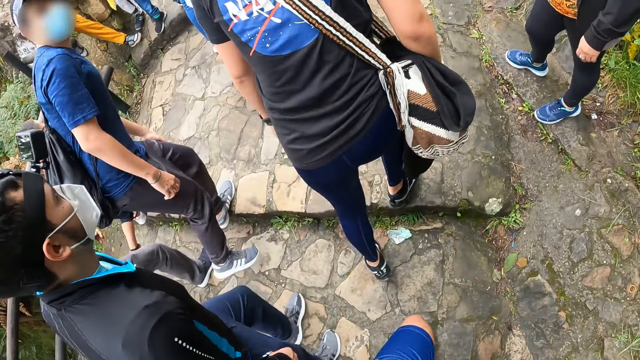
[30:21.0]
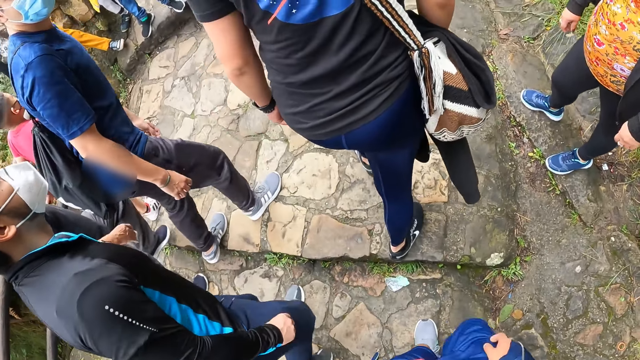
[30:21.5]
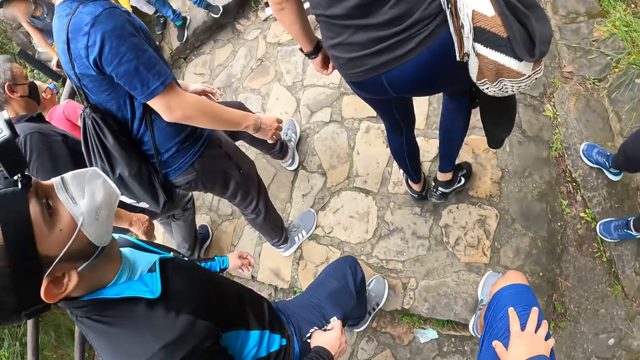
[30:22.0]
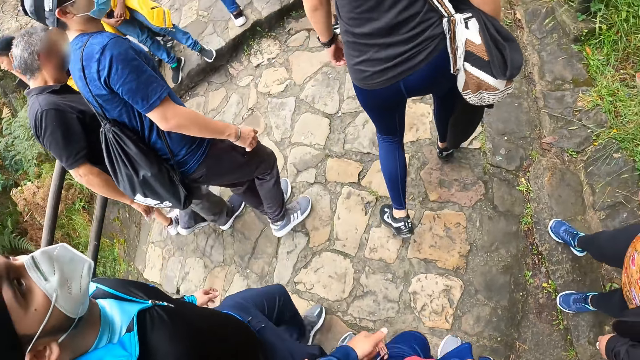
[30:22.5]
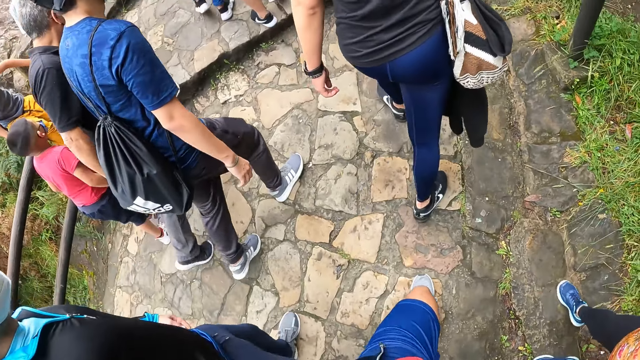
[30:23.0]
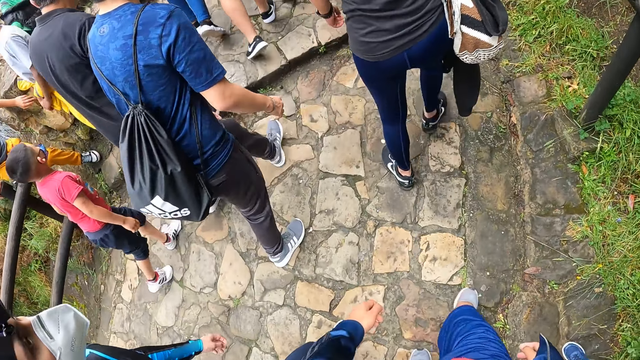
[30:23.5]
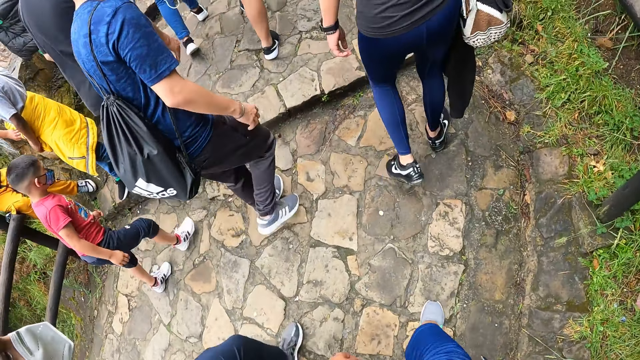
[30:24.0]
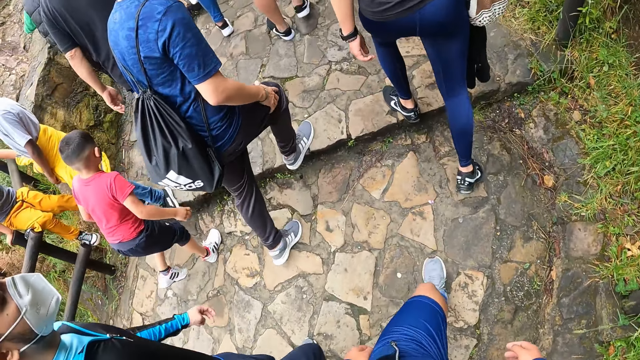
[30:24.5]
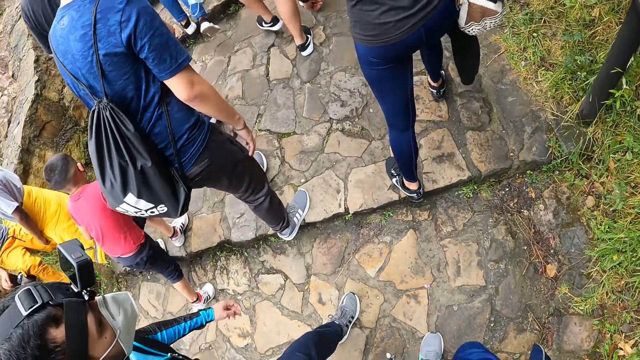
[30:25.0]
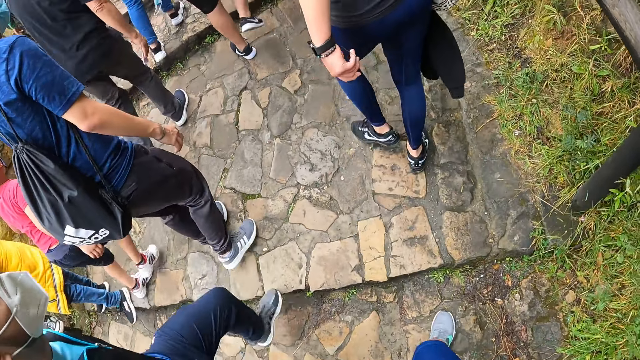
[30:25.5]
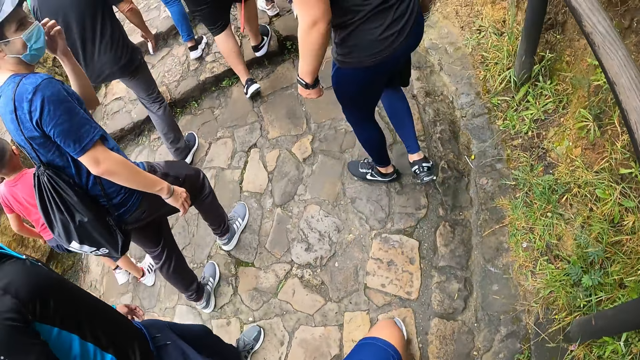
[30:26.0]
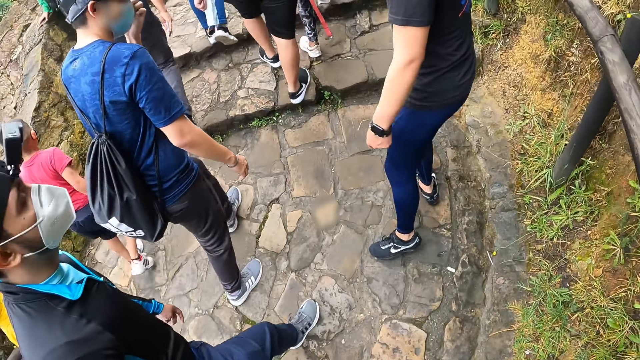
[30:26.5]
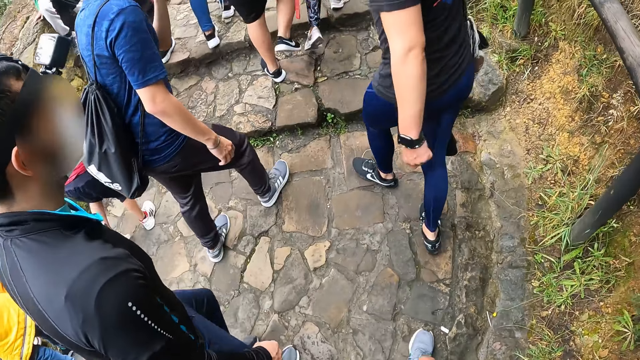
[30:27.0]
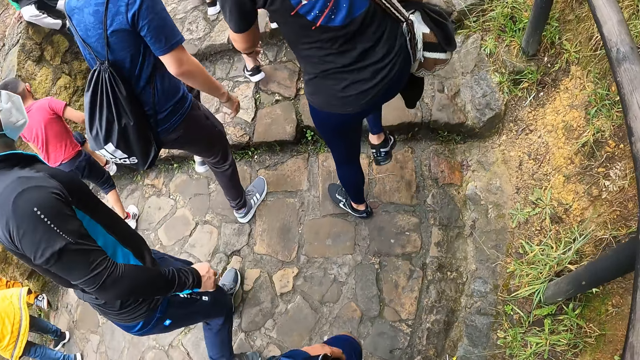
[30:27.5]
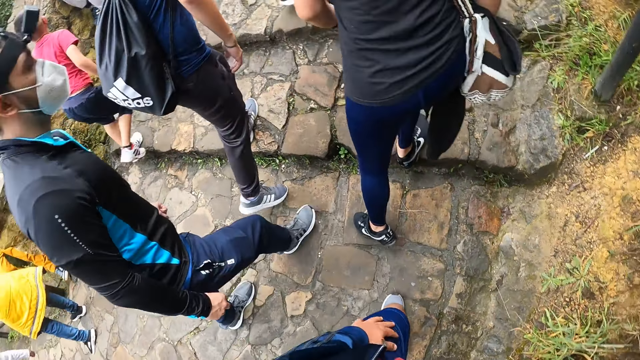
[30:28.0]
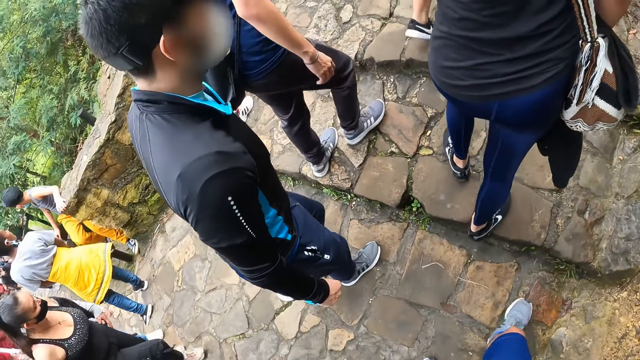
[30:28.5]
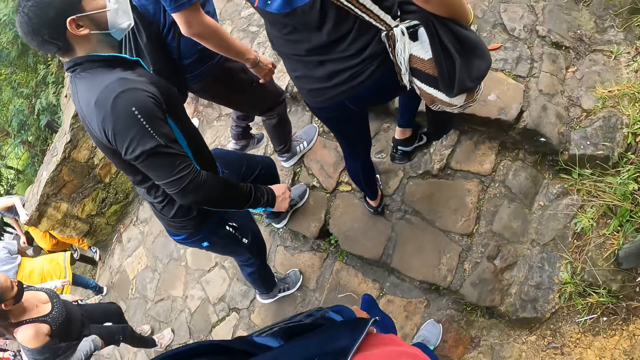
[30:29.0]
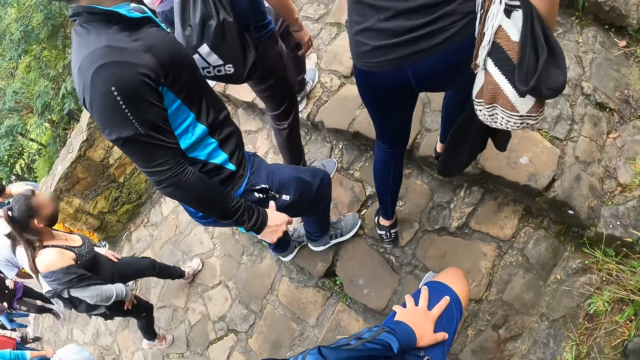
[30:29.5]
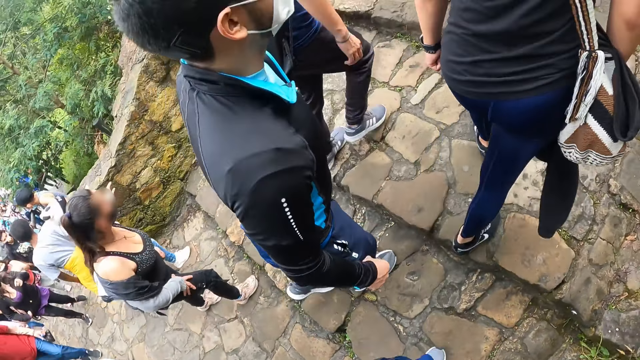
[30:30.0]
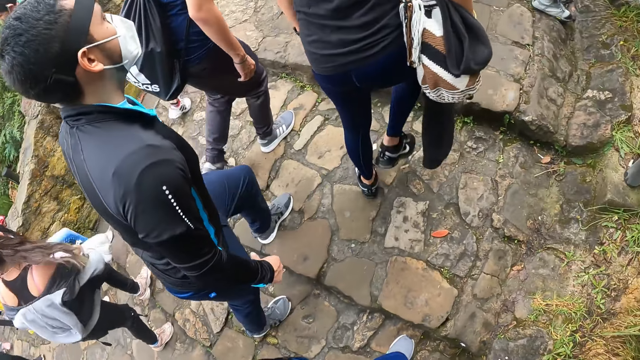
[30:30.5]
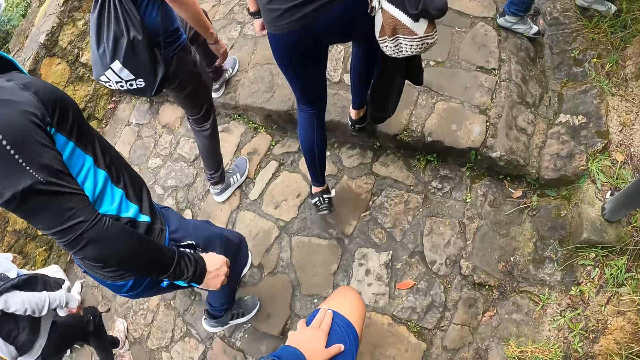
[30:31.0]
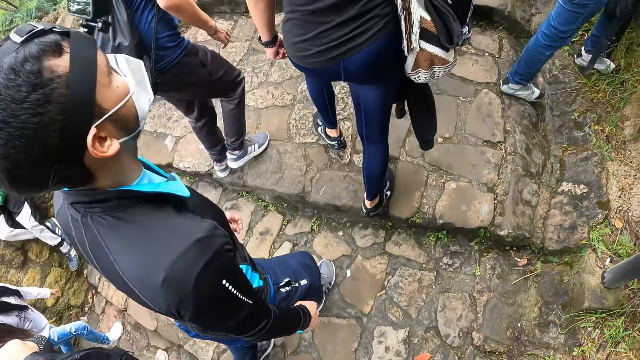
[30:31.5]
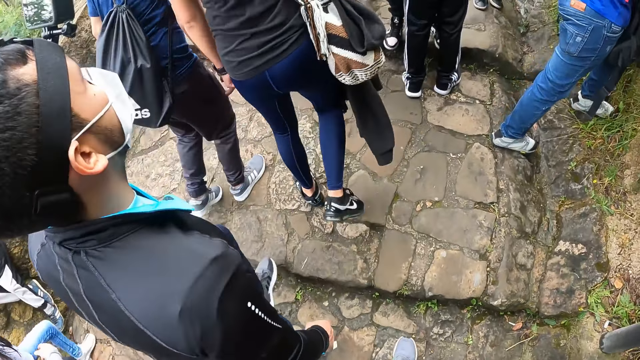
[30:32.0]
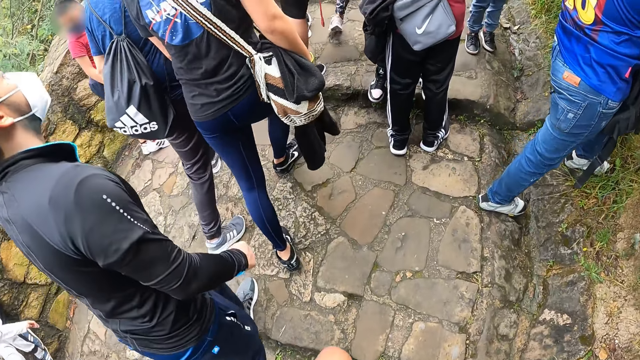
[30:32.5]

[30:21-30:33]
The man adjusts his nose mask with his left hand.

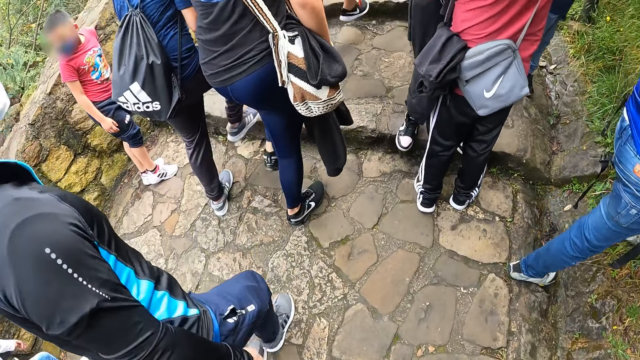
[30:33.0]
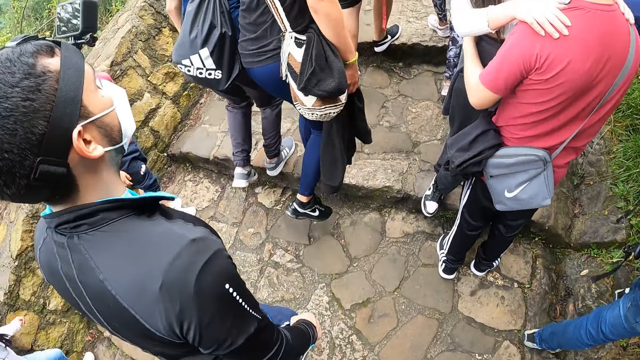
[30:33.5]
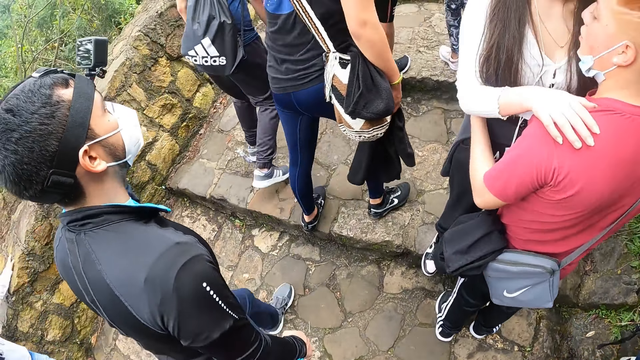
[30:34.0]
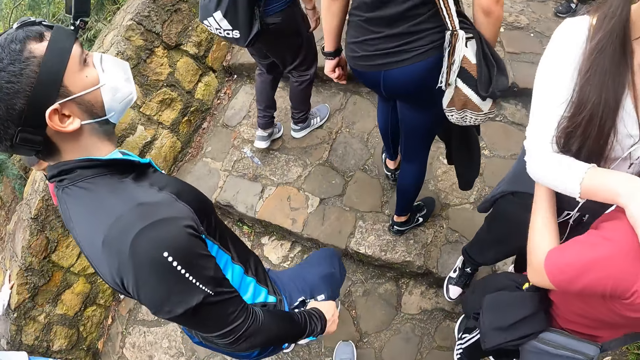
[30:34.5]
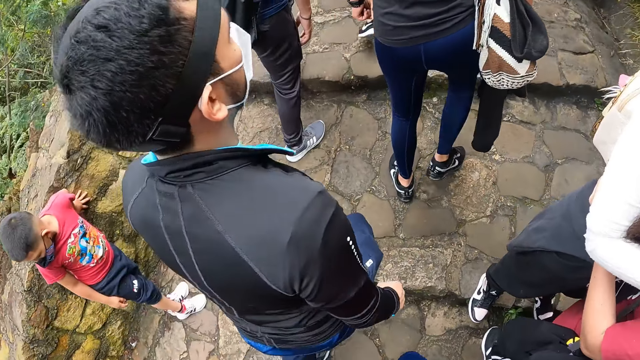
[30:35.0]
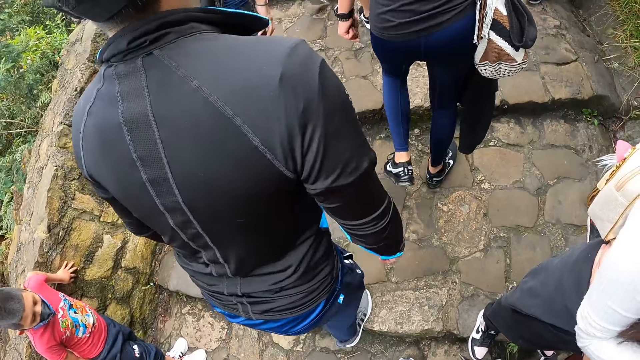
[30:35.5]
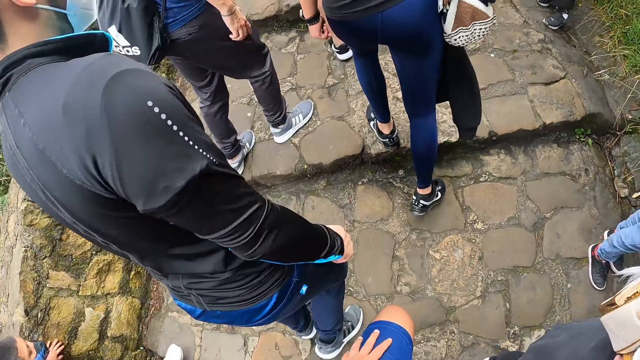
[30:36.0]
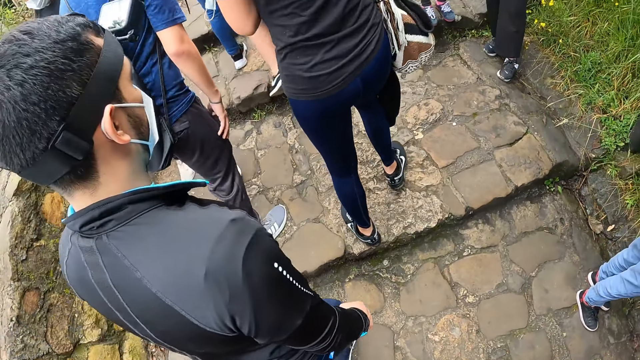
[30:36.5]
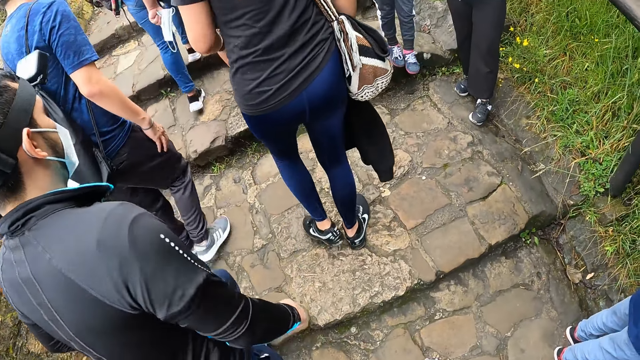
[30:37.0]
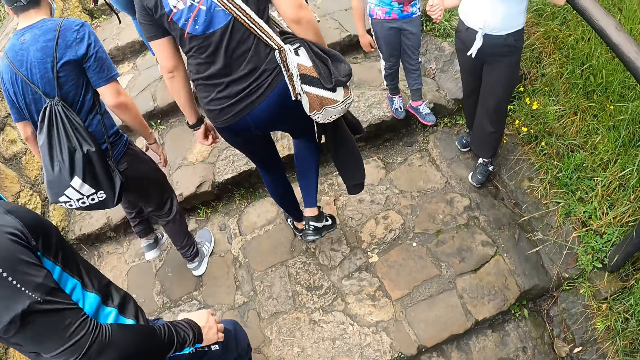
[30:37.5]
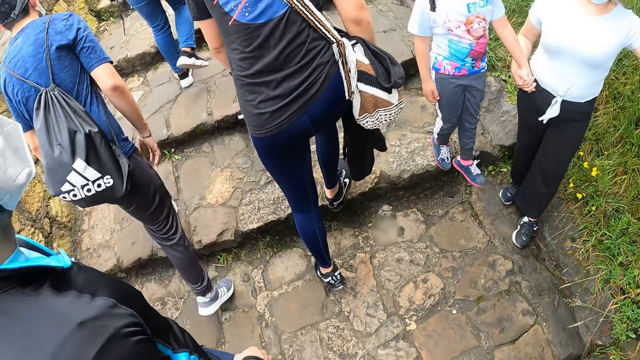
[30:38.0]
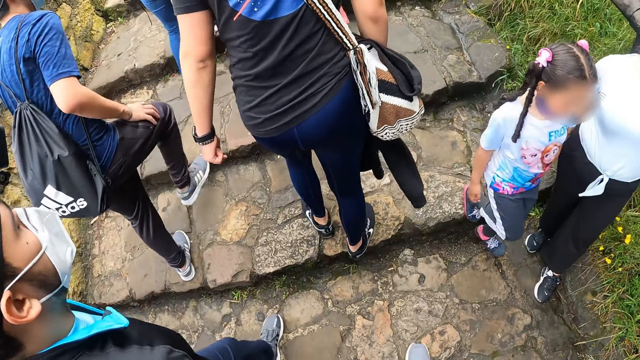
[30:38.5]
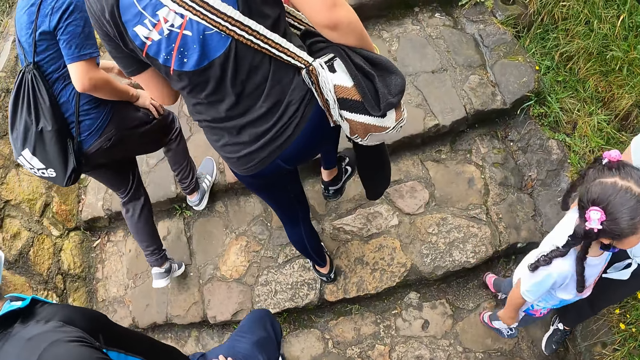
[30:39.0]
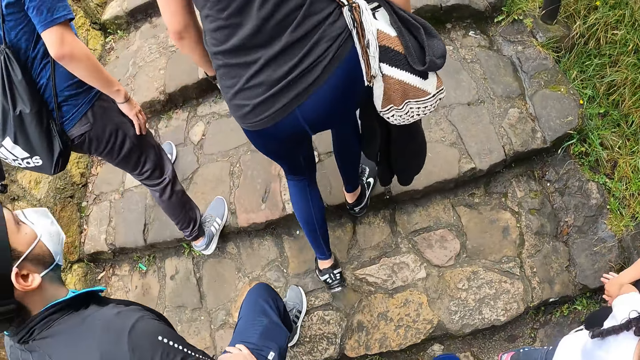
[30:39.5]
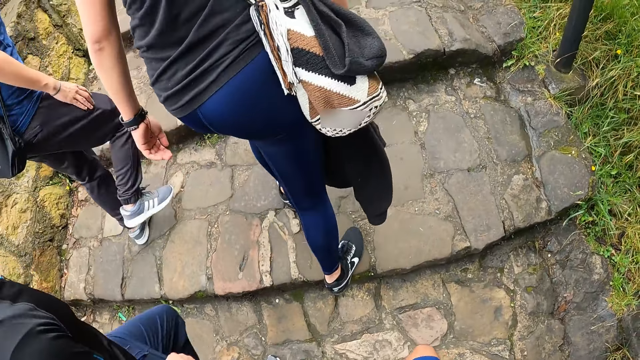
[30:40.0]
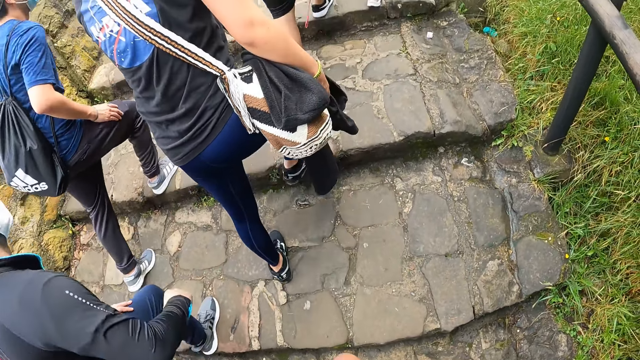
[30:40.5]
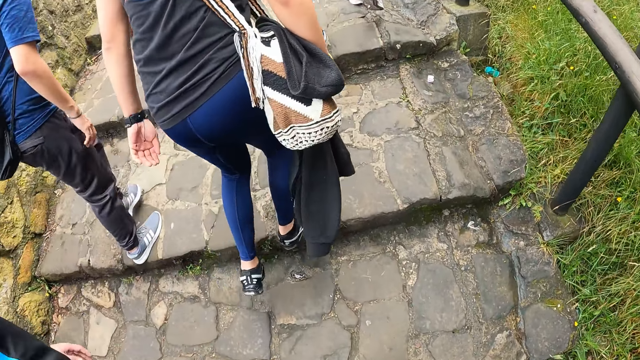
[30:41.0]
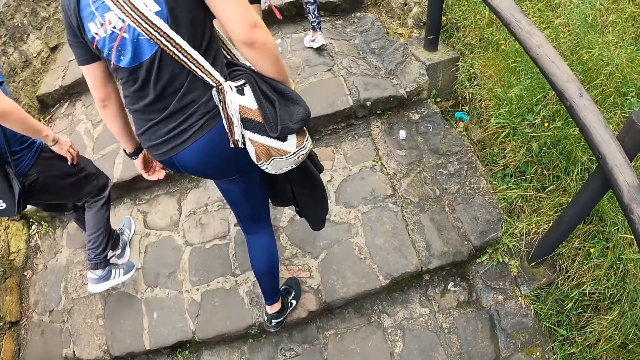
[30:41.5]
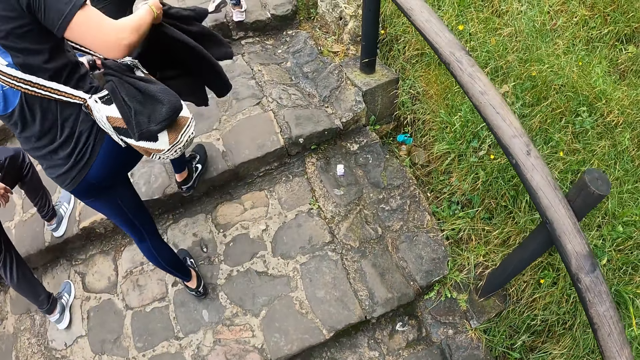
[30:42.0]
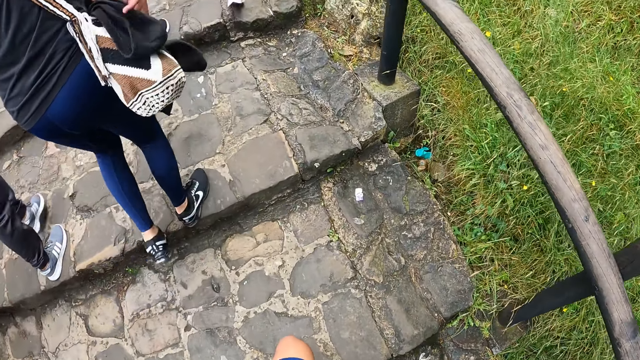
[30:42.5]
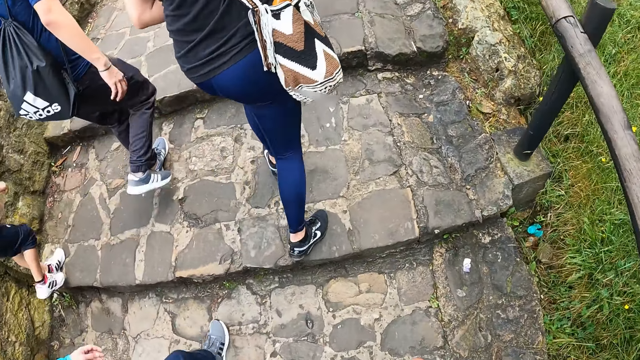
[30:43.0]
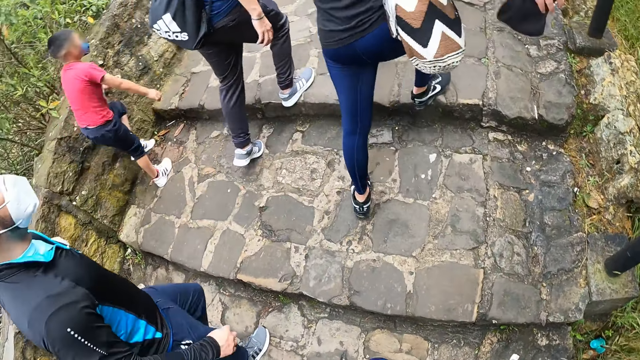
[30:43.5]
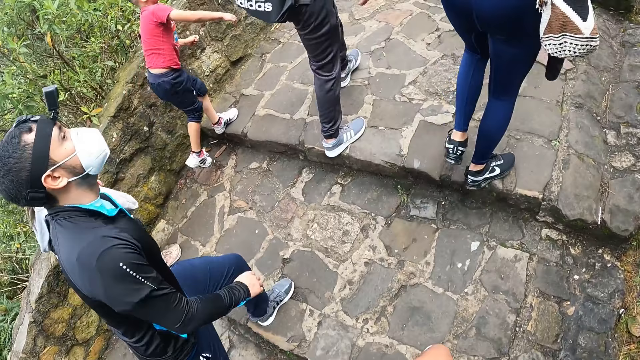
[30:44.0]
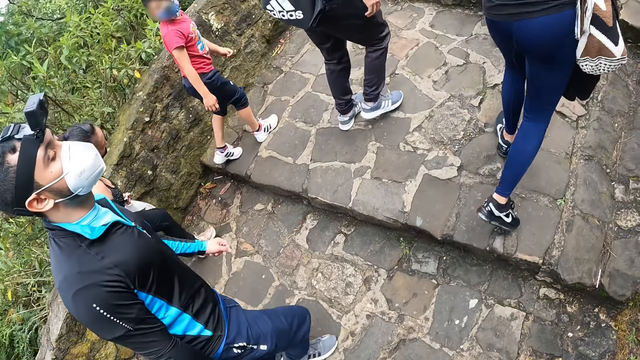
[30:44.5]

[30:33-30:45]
The man lifts his jacket with his right hand.
